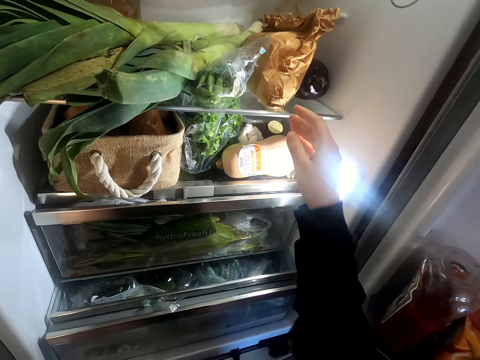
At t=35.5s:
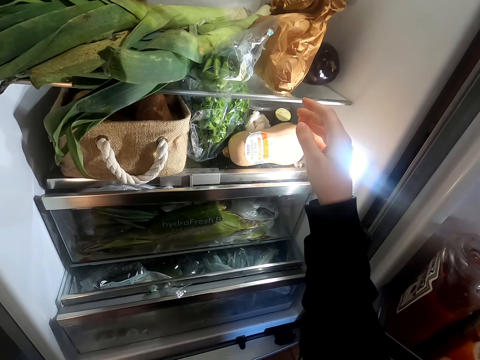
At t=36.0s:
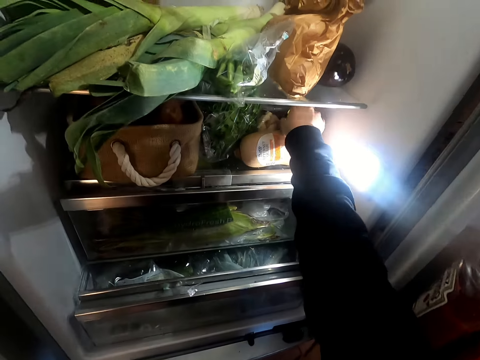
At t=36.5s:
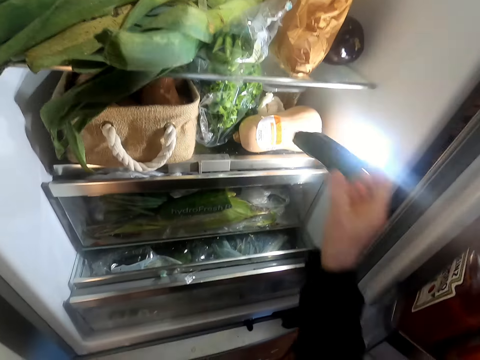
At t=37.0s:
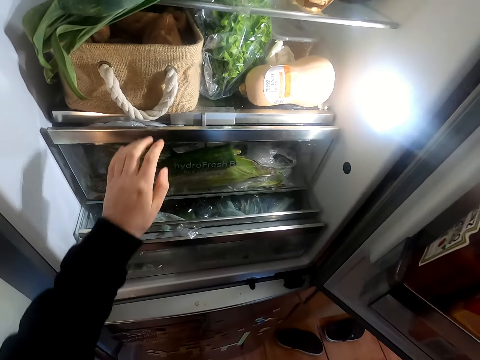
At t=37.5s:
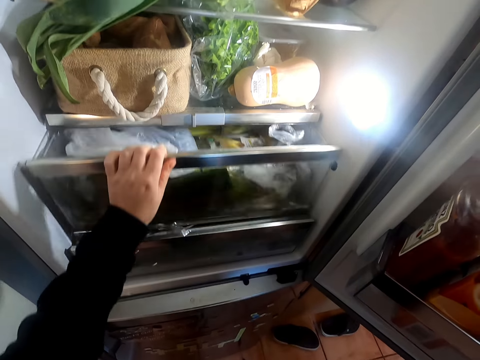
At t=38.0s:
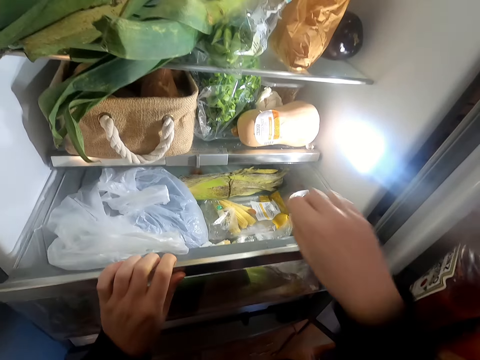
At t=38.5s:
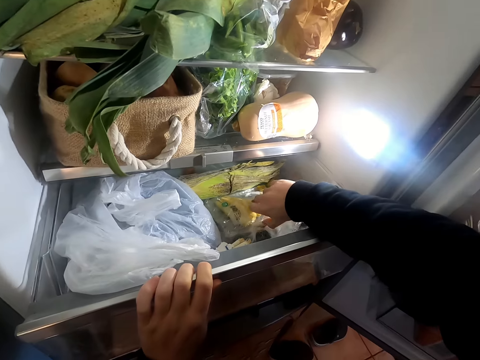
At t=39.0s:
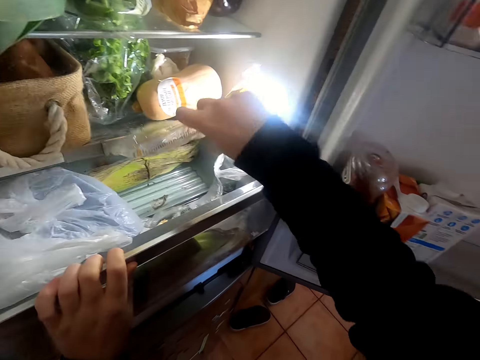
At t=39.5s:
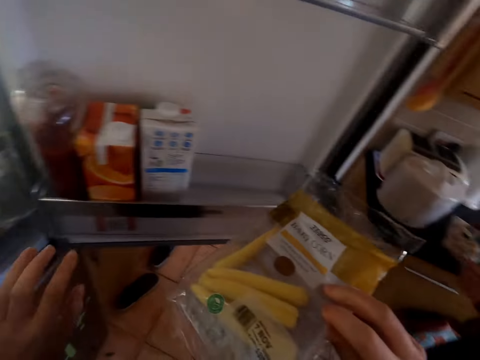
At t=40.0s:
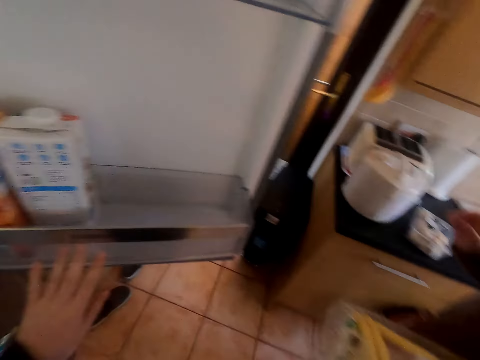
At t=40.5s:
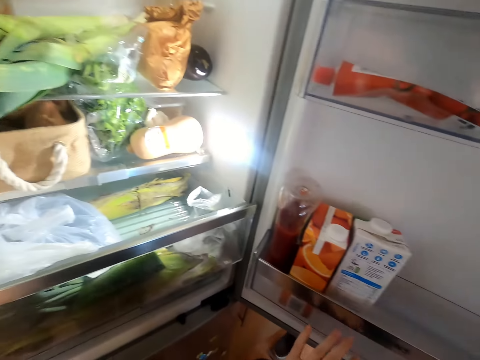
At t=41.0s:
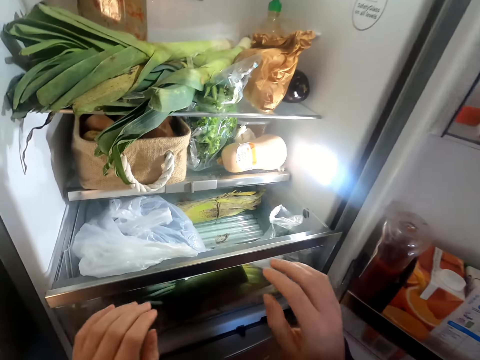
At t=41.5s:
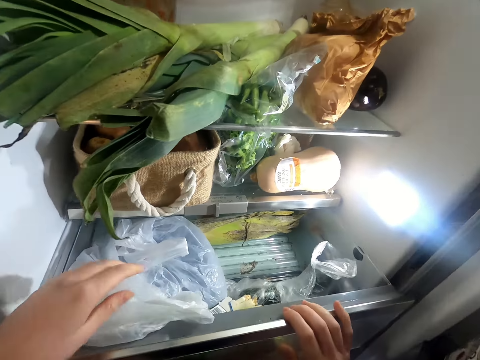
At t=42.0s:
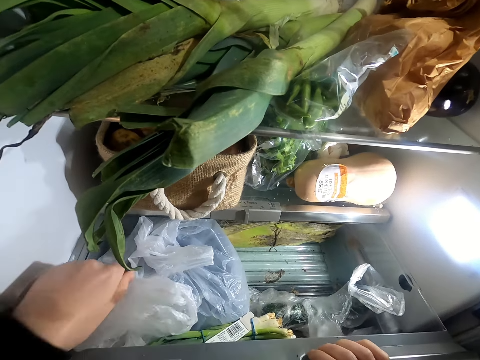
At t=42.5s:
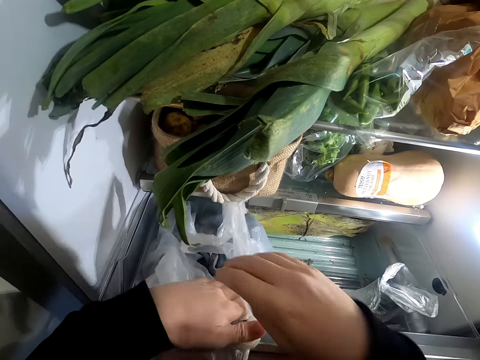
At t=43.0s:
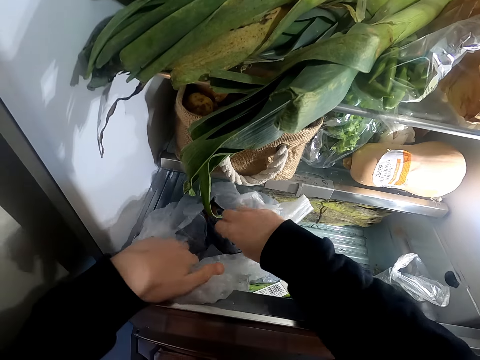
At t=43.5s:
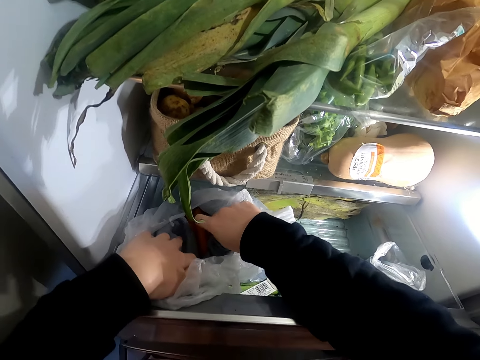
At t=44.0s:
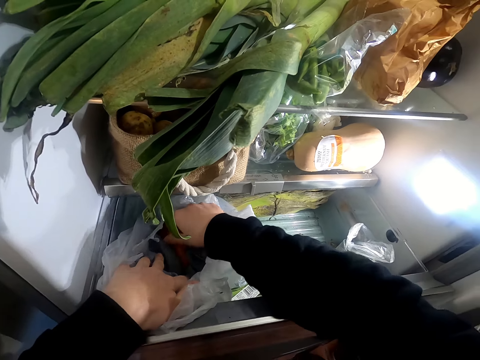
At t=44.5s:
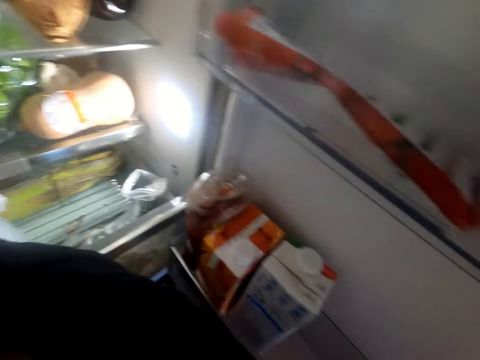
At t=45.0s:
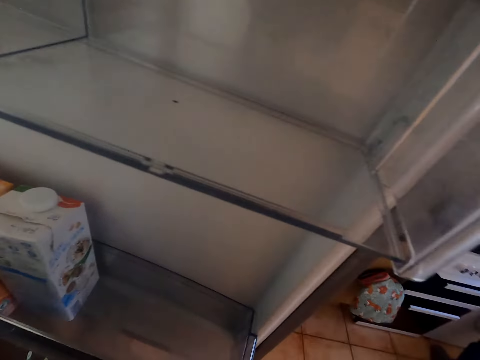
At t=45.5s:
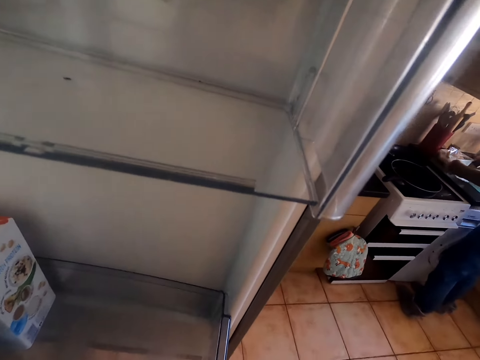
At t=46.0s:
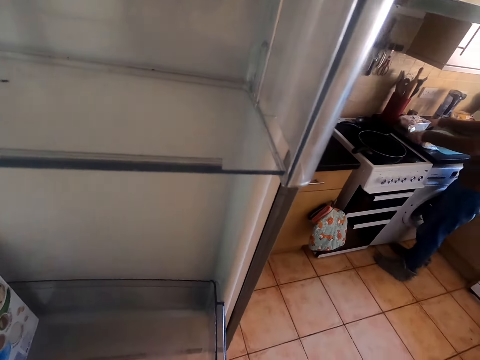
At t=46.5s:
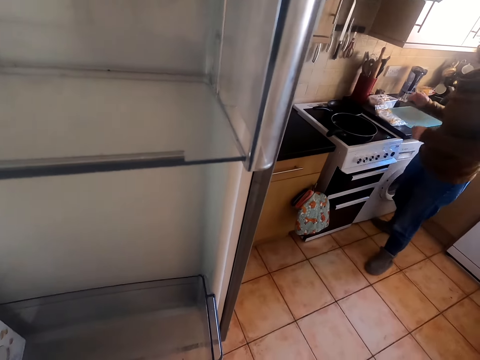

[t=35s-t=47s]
The camera wearer converses with a woman. They pick something from the fridge. They pull a drawer from the fridge. They pick something from the fridge. The woman responds to the camera wearer. The camera wearer looks around. They sort something on the paper. They converse with the woman. They look around.

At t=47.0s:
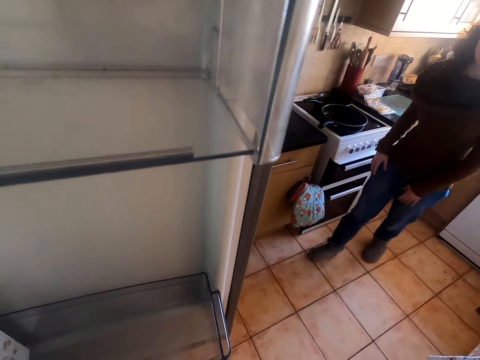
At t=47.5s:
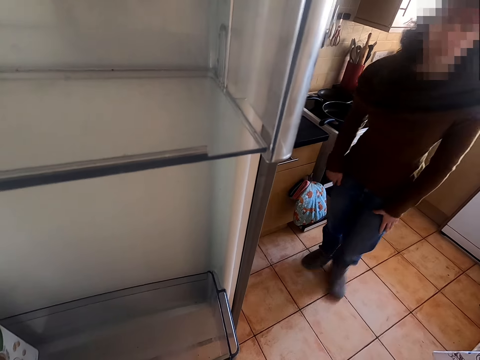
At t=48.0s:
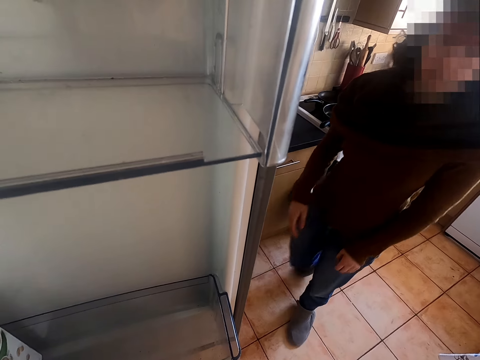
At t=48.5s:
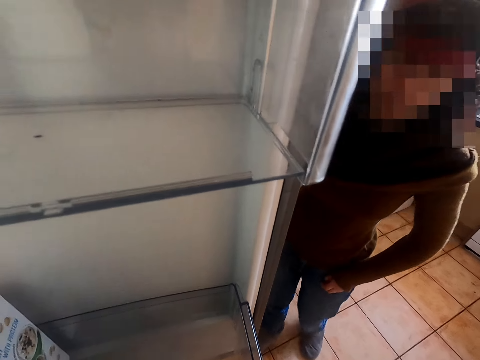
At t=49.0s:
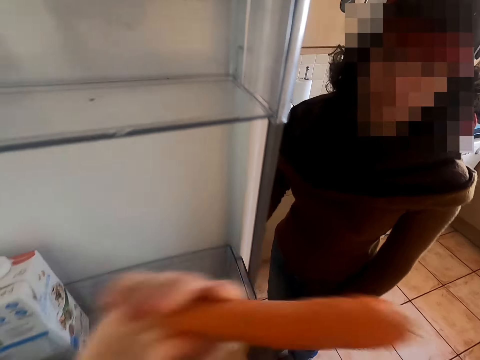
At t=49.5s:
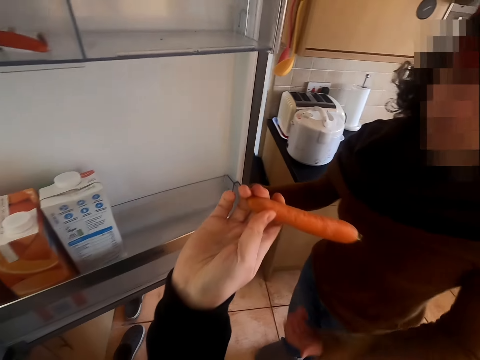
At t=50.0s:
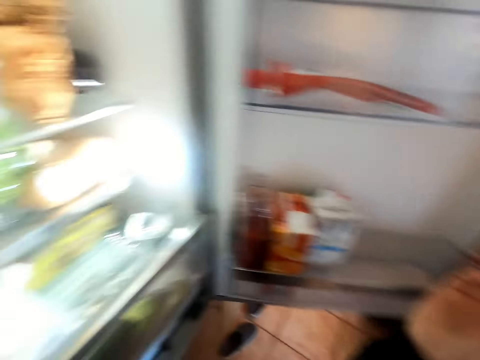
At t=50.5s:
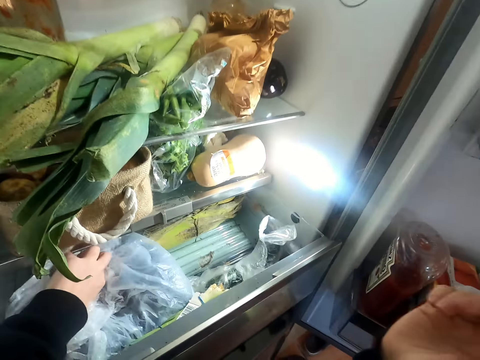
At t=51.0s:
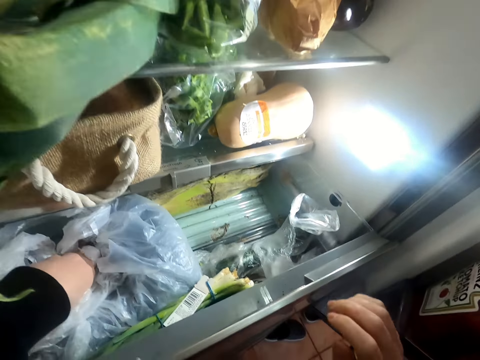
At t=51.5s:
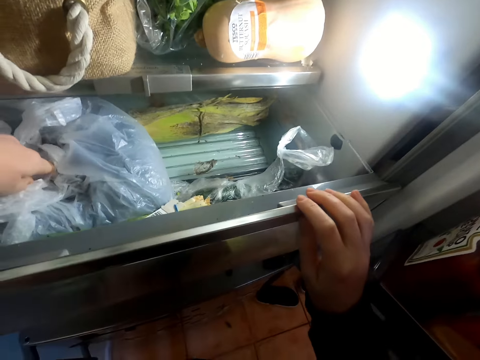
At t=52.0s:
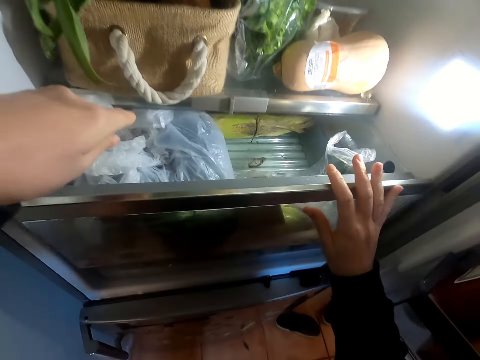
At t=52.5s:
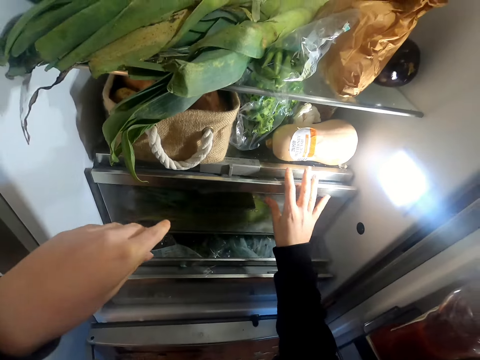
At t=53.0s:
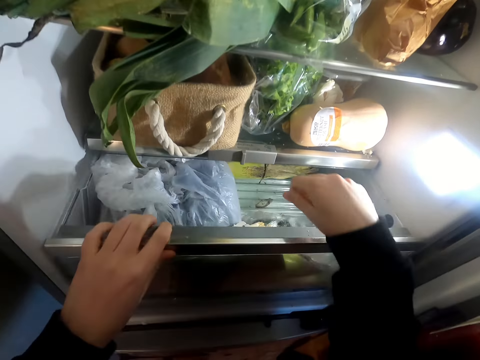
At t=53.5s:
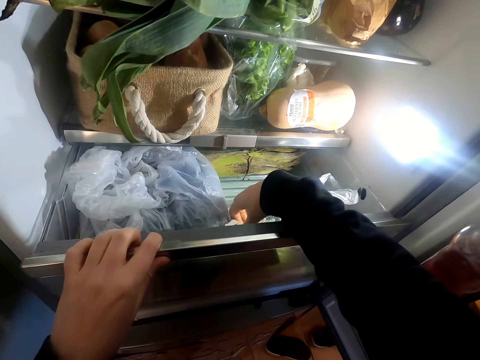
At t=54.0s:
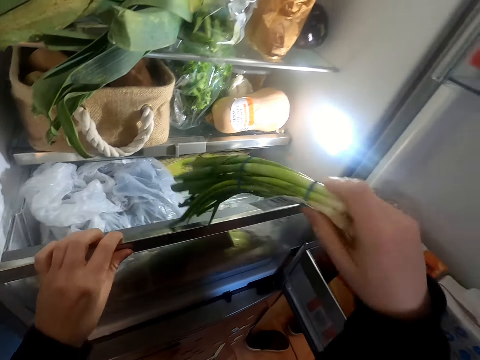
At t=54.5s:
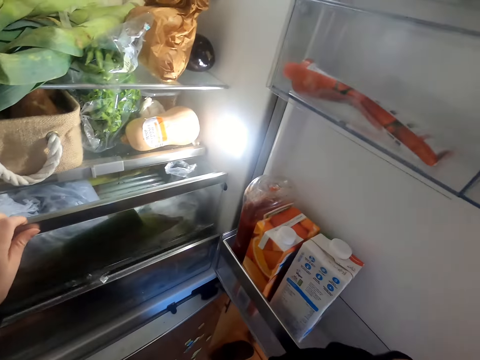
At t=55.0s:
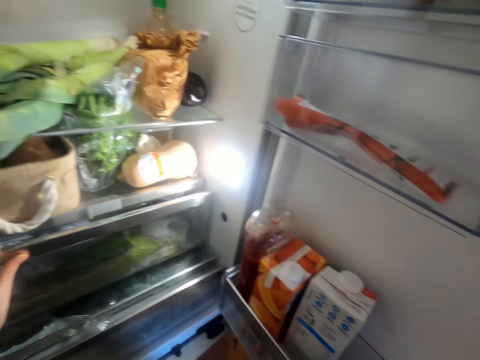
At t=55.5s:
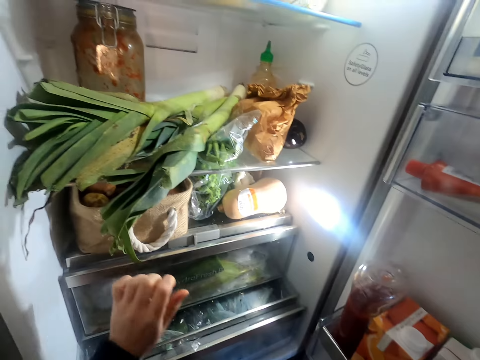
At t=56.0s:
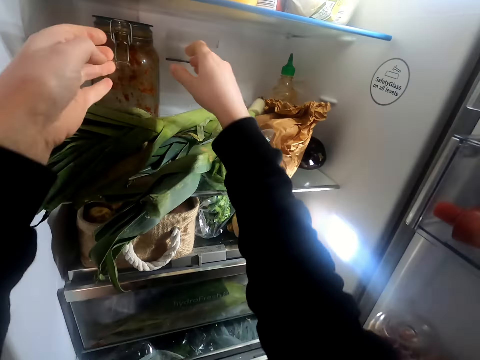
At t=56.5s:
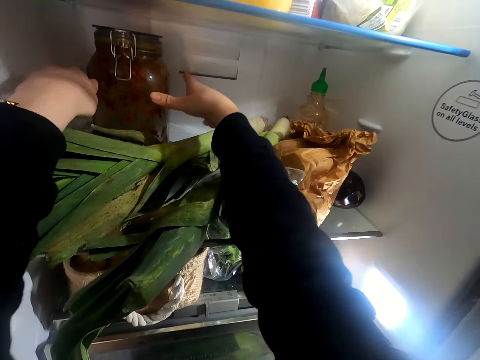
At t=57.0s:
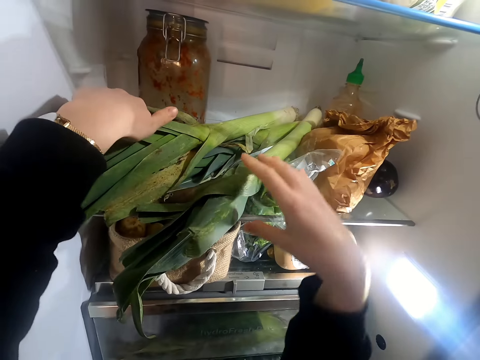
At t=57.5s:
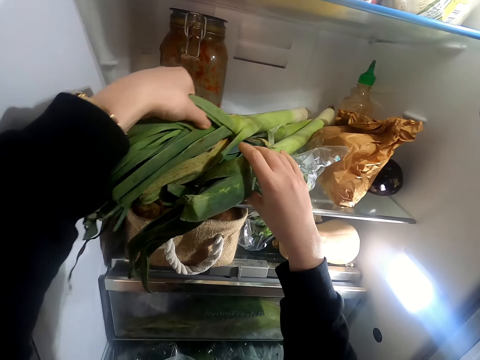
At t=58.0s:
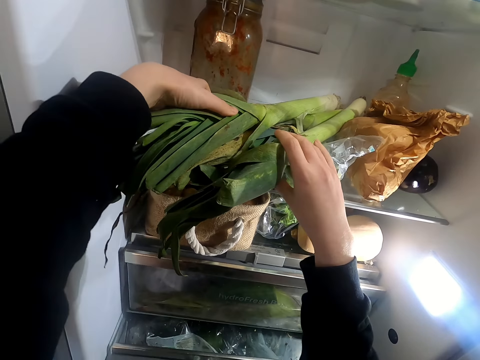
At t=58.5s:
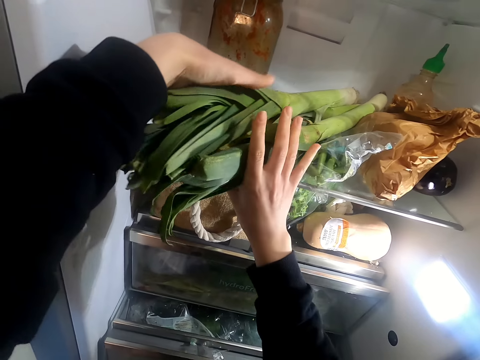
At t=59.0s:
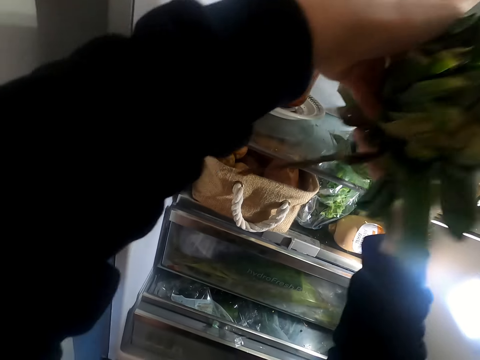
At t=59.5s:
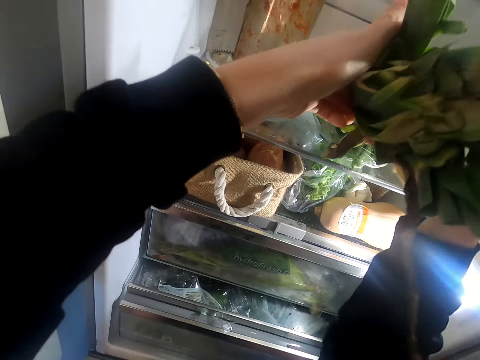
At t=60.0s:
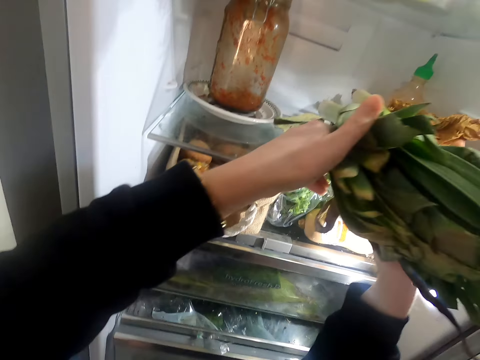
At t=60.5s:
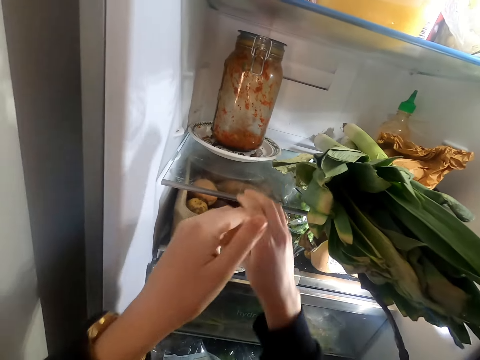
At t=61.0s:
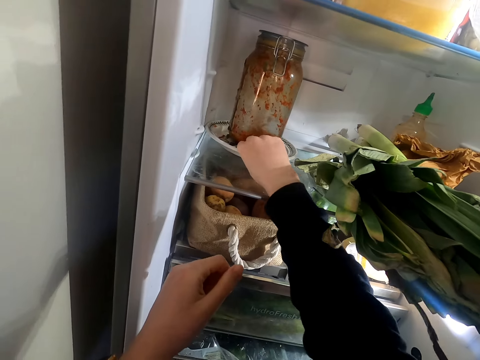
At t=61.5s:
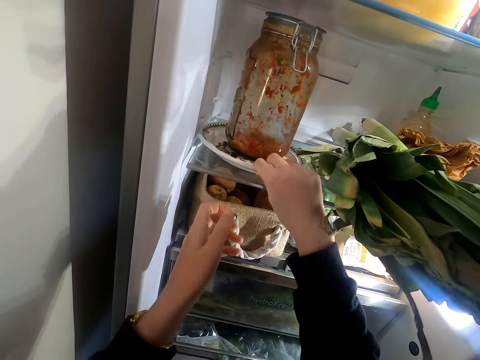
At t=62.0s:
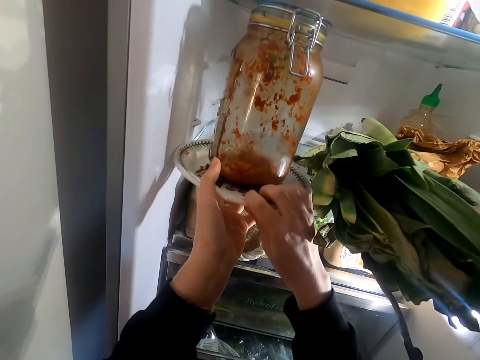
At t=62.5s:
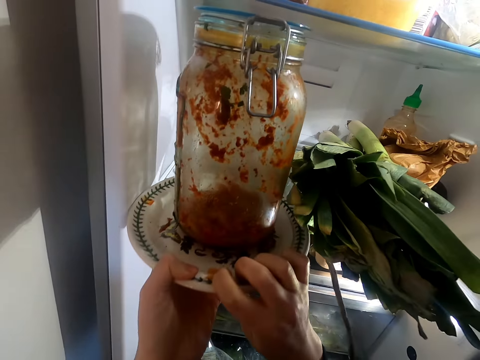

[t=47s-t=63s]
A woman walks around. The camera wearer passes a carrot to the woman. The woman picks the carrot from the camera wearer. The camera wearer closes the drawer. They pull the drawer. They pick something from the drawer. They push the drawer. They do something. They rearrange leeks in the fridge. They remove a bottle of kimchi from the fridge.
